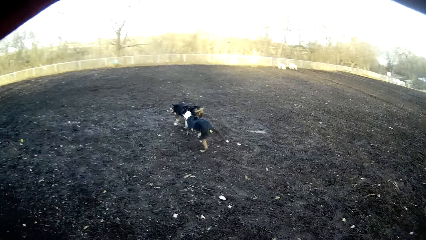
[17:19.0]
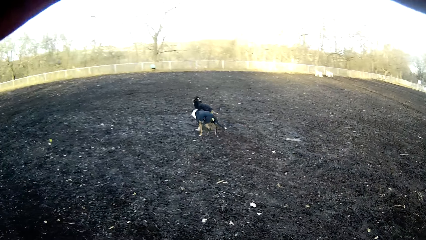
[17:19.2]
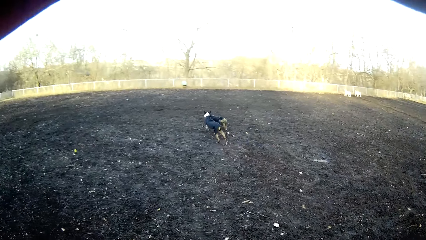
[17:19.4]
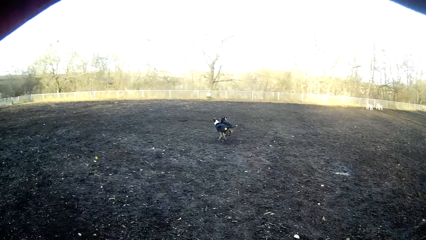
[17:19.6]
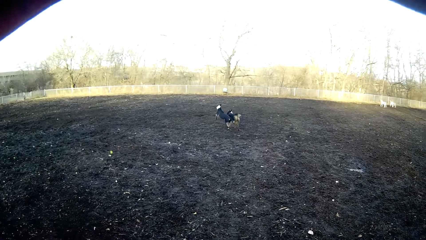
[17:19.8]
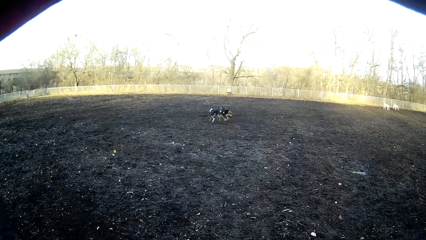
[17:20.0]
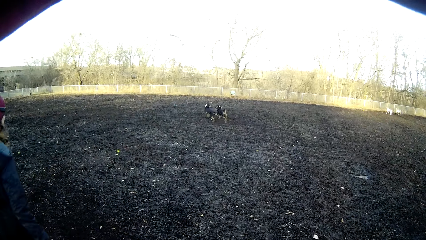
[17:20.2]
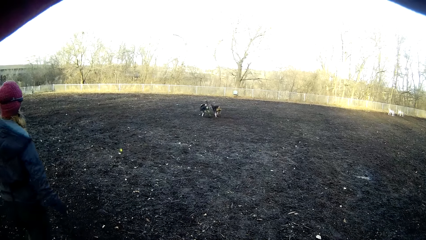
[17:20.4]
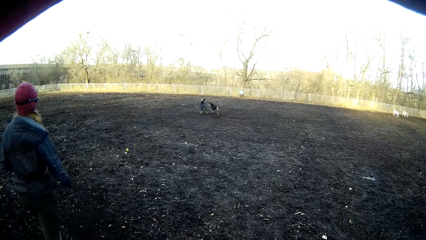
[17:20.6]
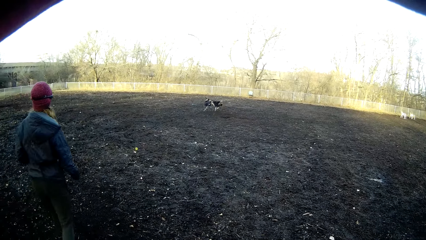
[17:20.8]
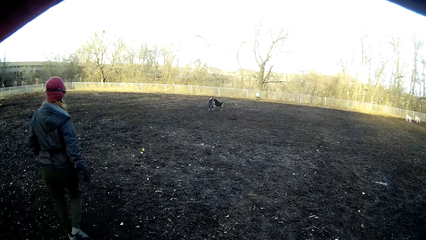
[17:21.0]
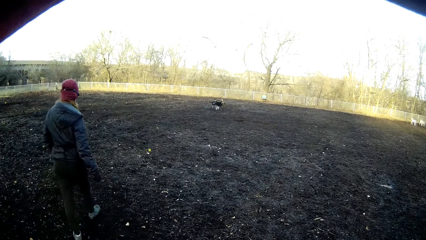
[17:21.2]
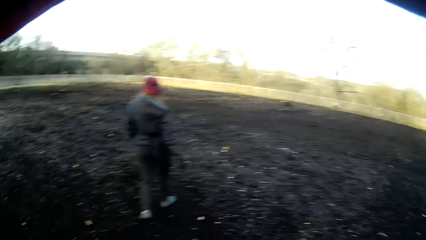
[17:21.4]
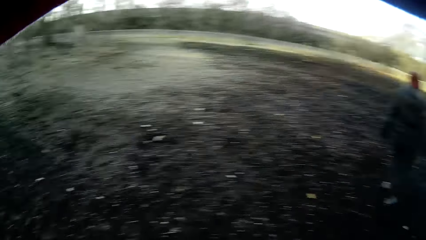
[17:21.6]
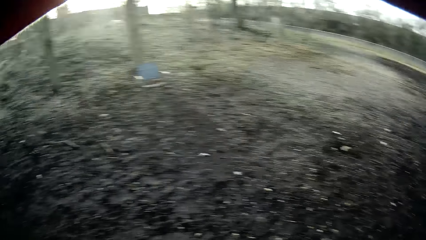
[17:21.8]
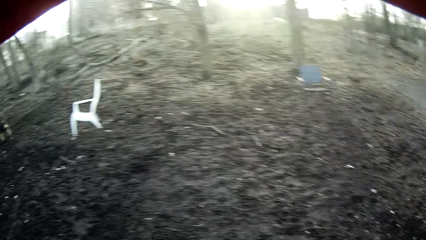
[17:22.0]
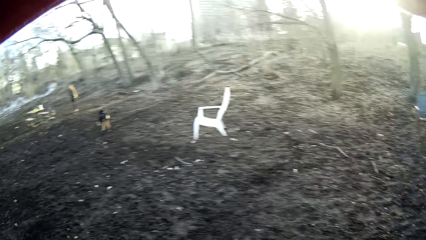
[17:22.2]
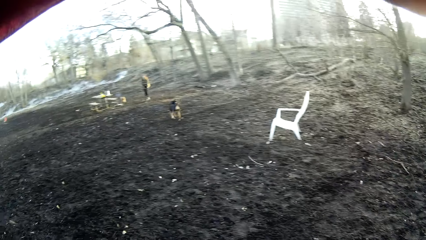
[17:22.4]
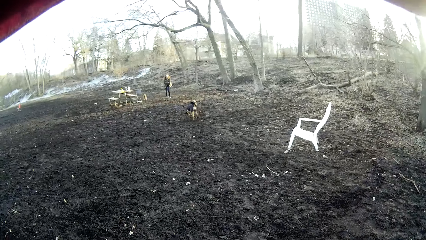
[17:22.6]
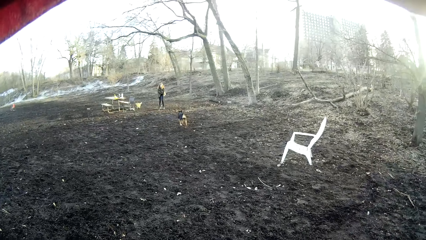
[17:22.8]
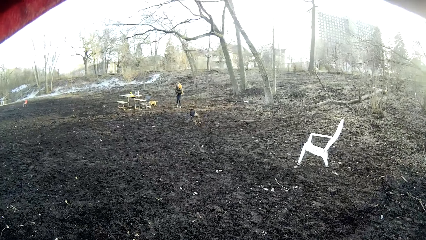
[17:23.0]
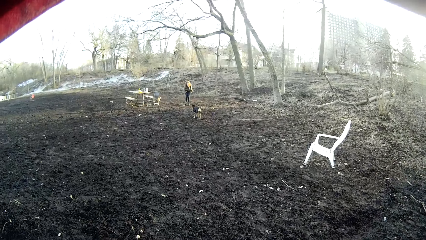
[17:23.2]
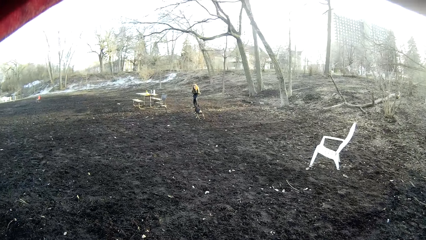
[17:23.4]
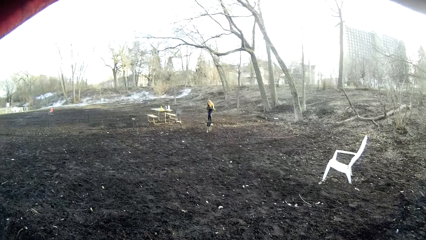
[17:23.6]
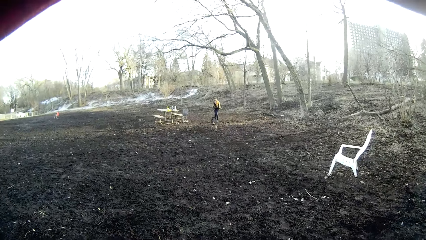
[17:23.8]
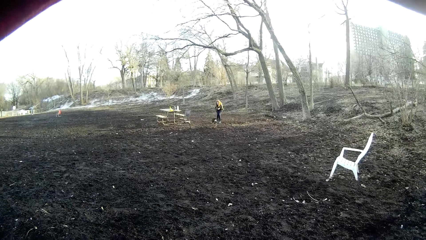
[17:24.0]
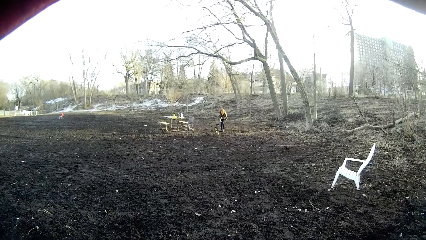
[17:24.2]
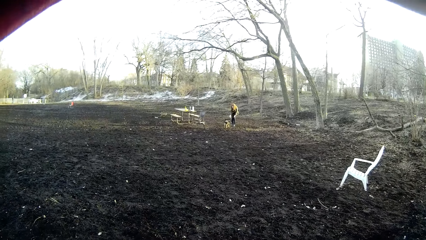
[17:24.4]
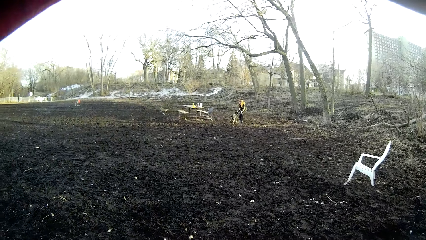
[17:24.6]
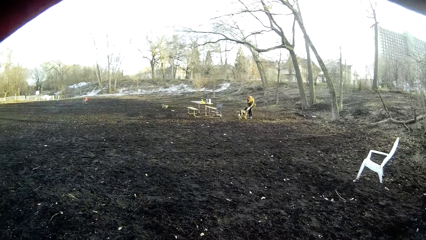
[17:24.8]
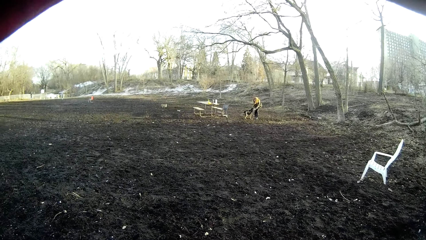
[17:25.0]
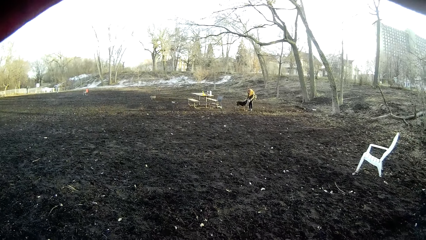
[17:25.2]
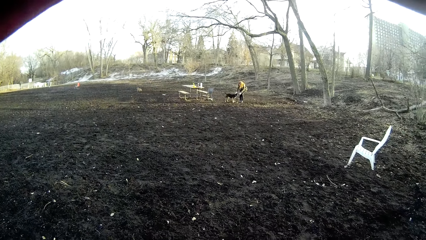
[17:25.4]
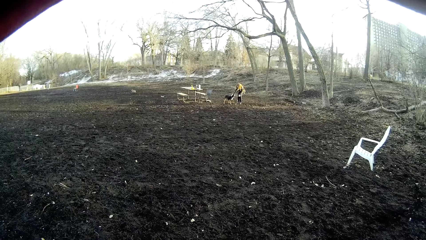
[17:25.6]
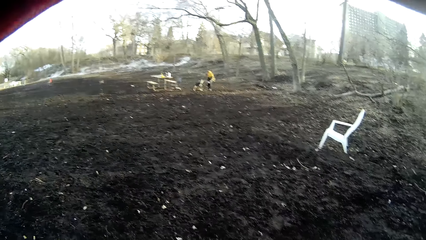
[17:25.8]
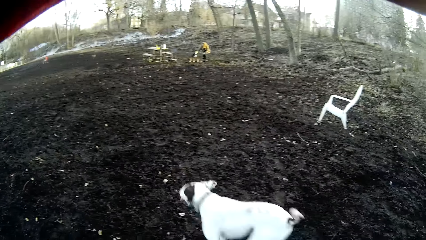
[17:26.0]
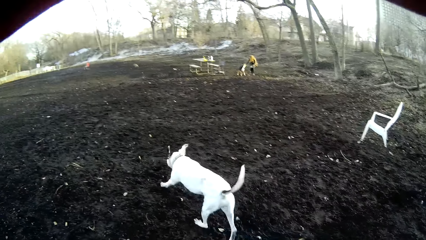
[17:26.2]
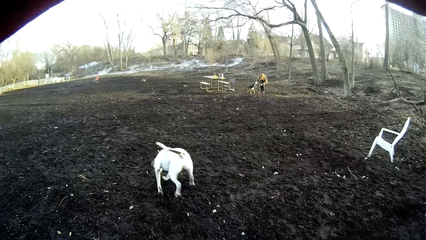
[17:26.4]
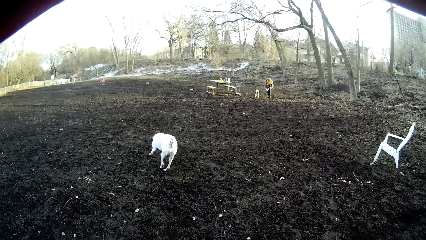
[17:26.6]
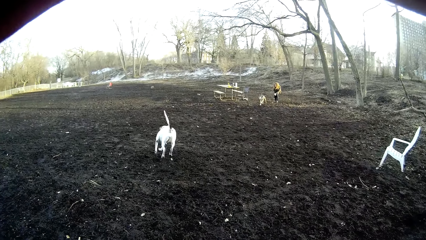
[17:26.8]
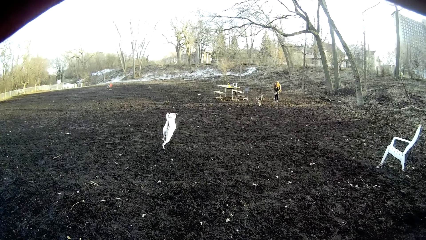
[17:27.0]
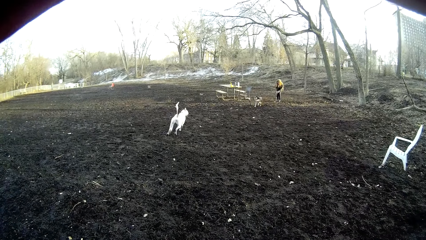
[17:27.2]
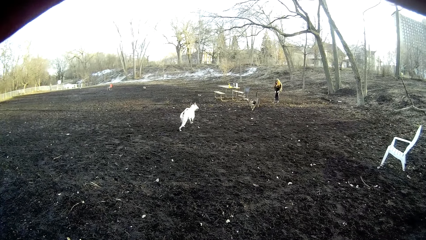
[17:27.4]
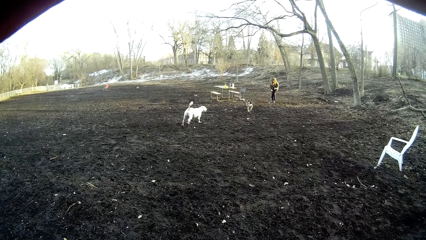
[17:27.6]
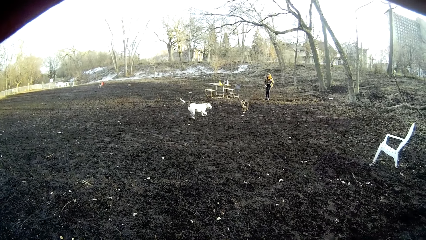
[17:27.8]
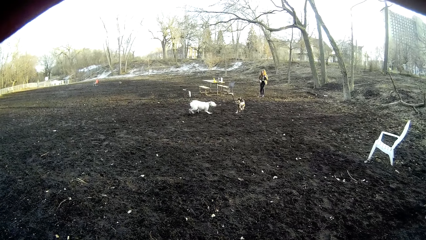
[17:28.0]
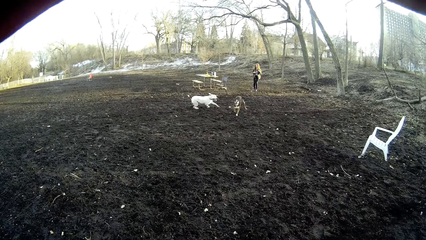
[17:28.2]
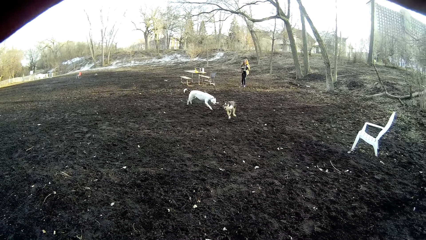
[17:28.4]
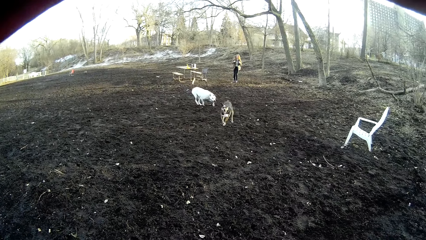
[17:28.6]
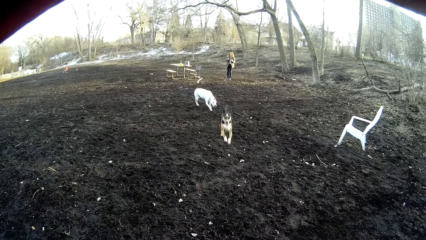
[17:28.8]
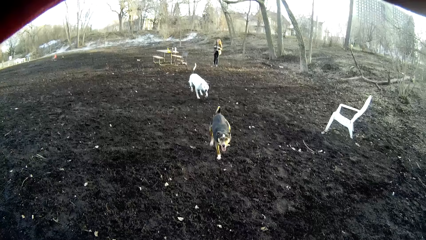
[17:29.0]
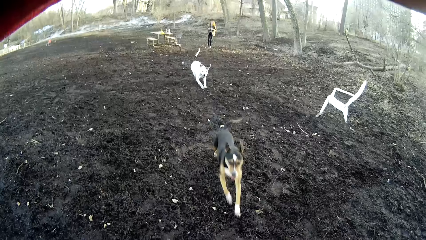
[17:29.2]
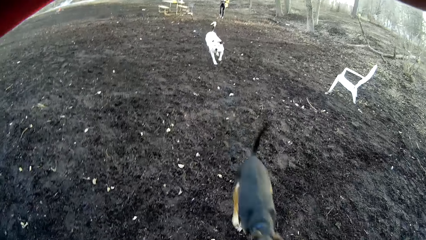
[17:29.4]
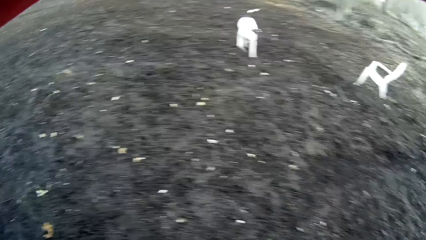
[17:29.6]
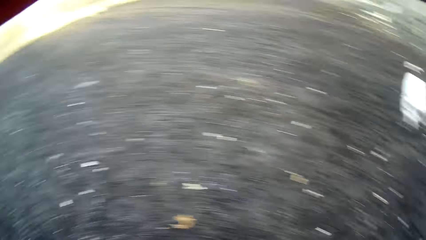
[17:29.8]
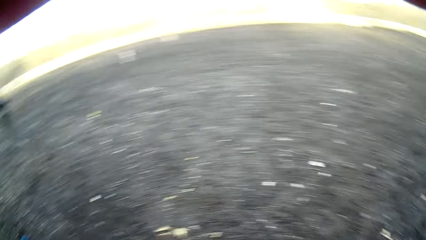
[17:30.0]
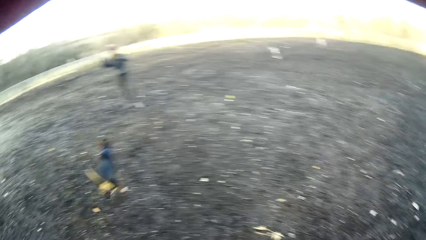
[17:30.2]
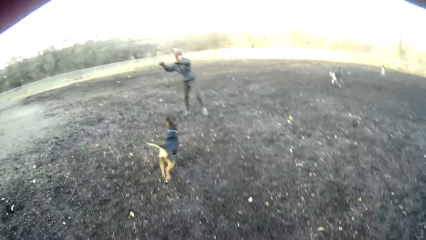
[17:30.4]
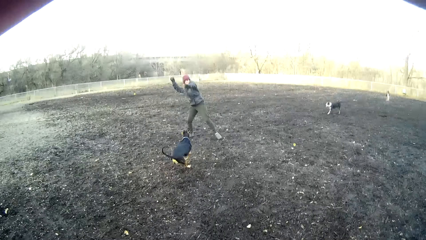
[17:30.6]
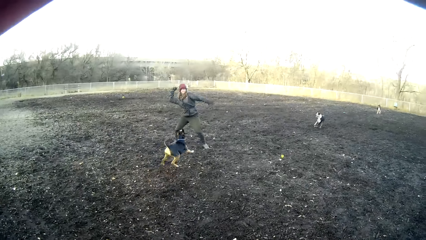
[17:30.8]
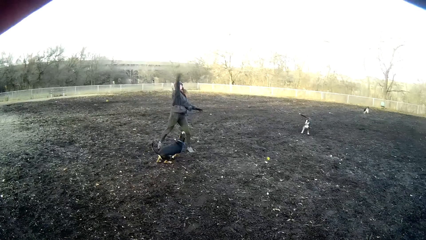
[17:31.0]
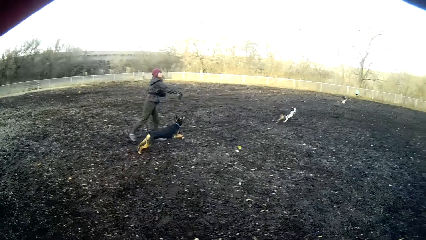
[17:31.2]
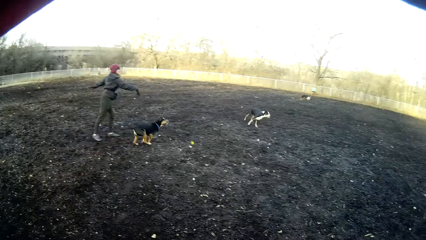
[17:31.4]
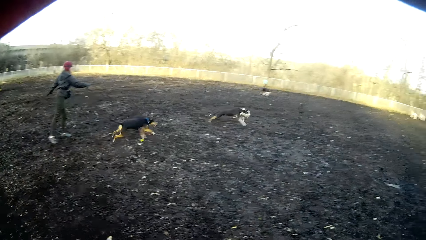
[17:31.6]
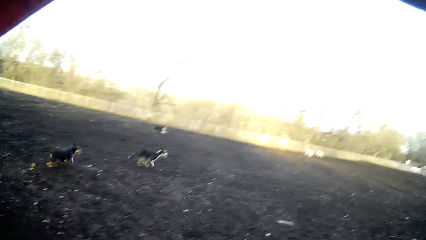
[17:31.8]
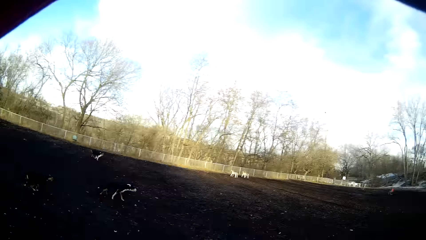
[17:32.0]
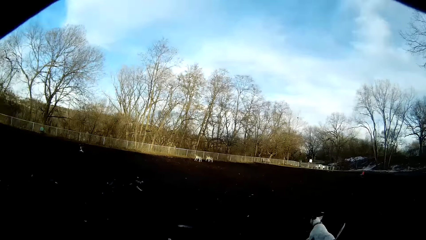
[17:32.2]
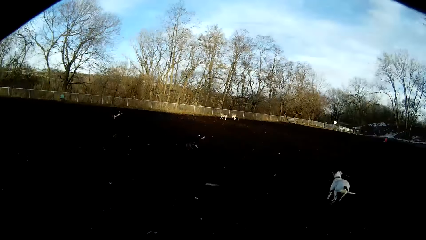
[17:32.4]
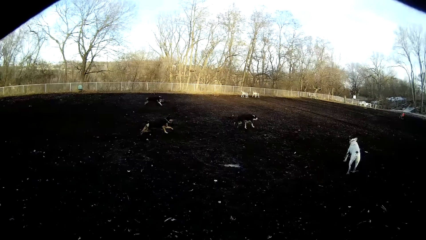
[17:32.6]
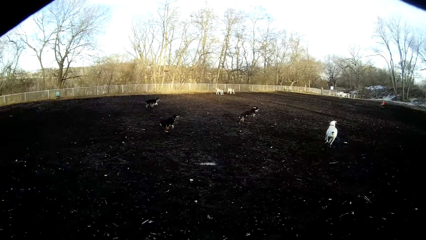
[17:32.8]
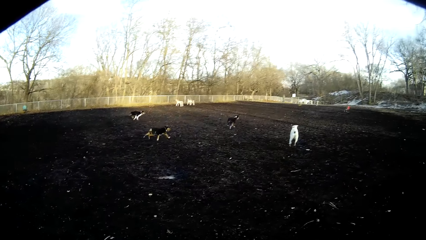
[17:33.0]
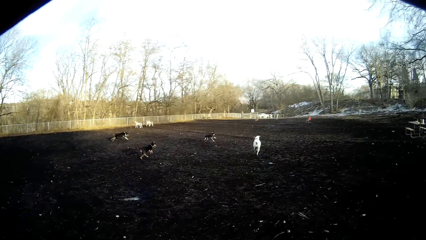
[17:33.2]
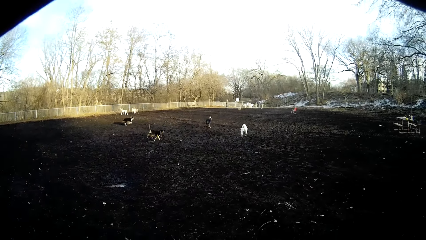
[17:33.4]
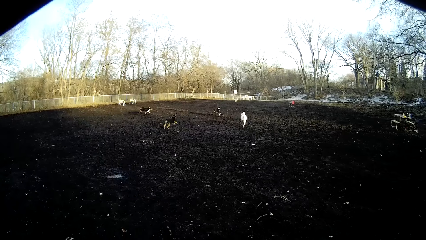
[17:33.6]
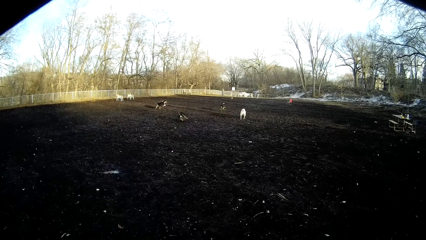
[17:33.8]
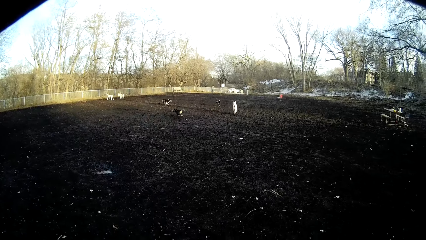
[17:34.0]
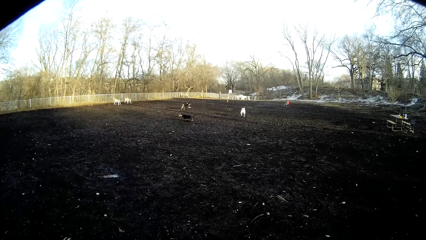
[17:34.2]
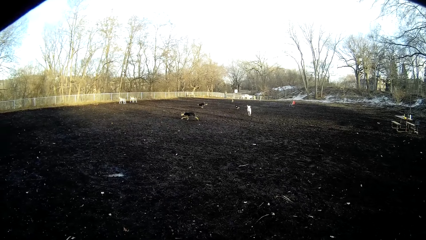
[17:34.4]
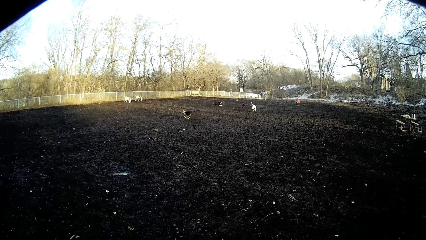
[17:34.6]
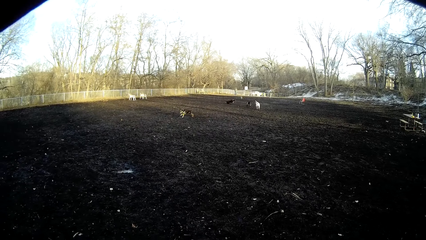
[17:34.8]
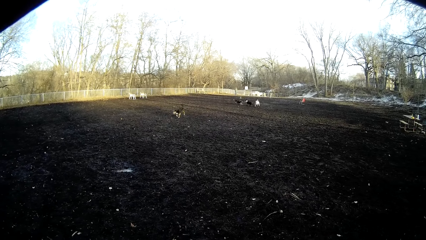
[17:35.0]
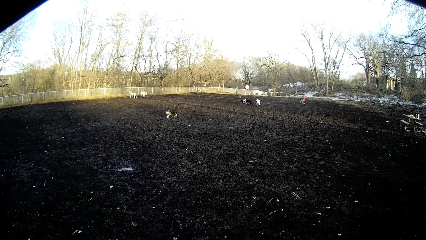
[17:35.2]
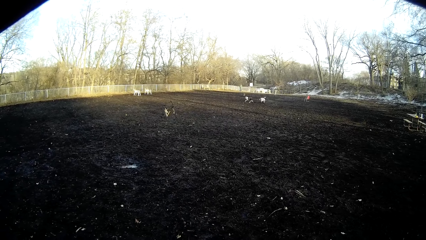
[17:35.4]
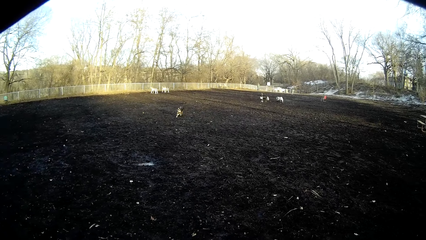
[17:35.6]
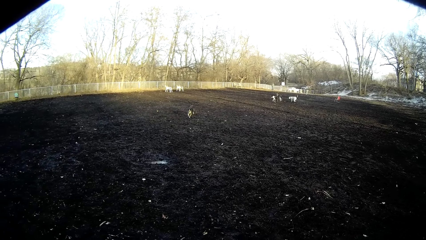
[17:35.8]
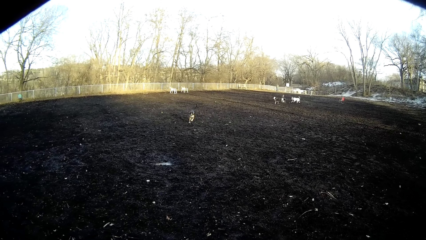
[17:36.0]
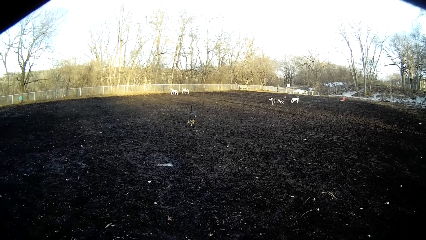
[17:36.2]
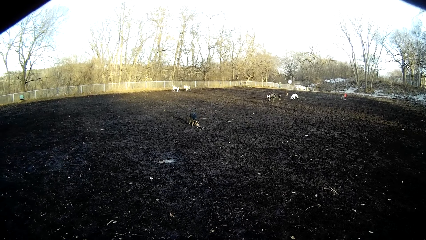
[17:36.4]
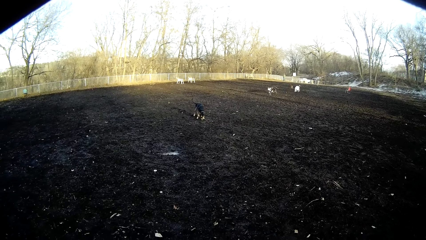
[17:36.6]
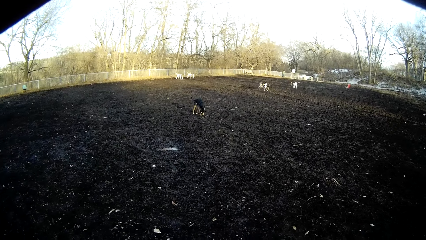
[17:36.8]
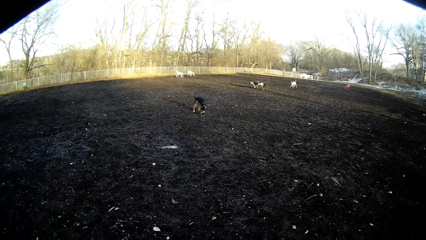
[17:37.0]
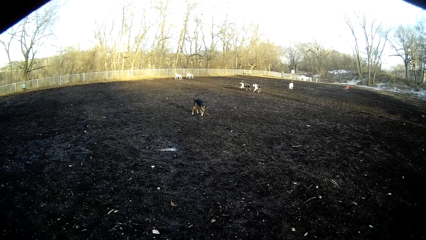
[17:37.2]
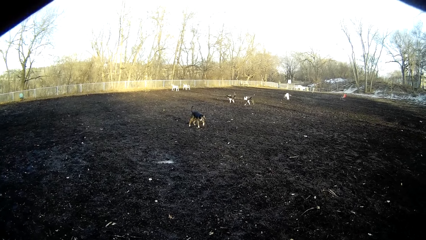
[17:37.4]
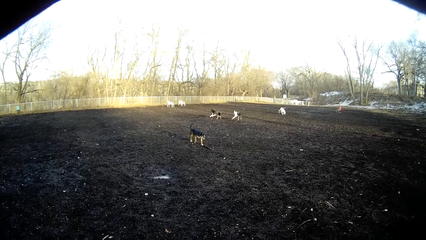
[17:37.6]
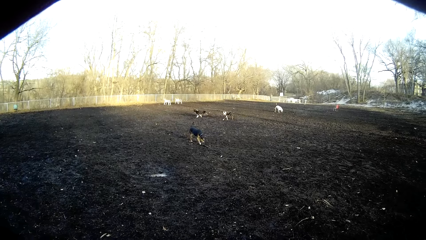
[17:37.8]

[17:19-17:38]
A woman walks in the field. Another woman touches a dog. The other woman touches the hair. The first woman throws a ball. The dog pack runs after the ball.
